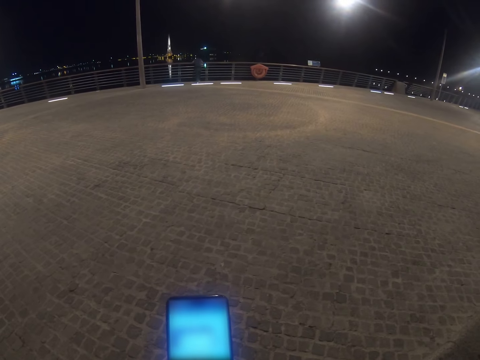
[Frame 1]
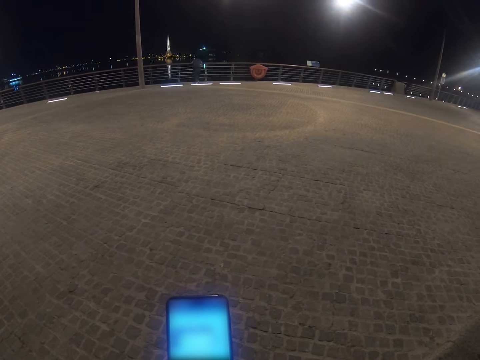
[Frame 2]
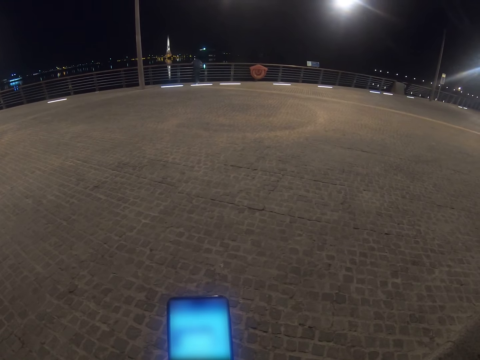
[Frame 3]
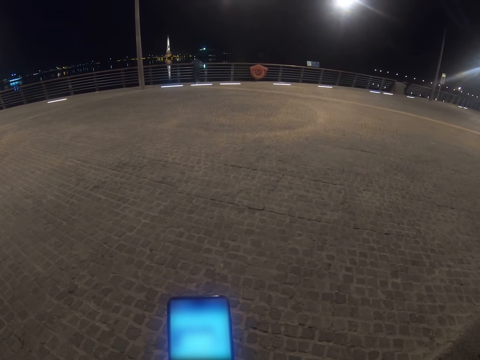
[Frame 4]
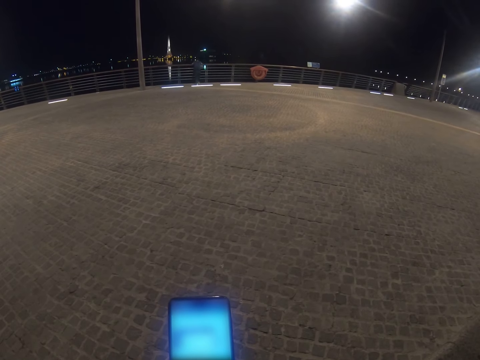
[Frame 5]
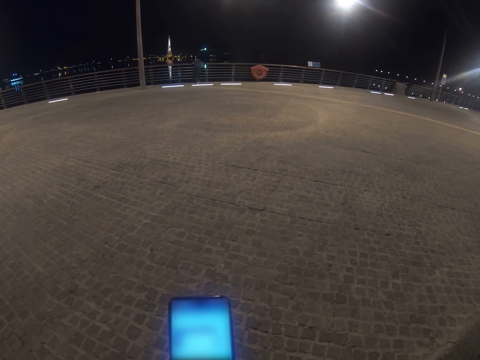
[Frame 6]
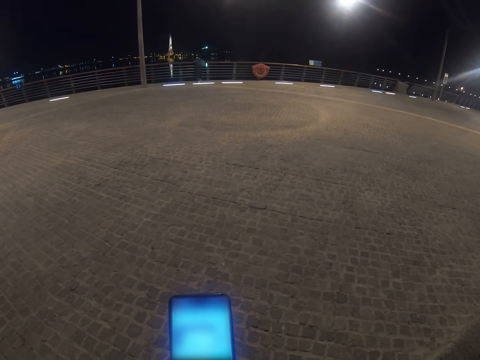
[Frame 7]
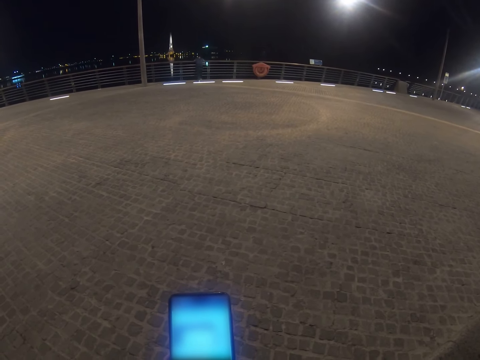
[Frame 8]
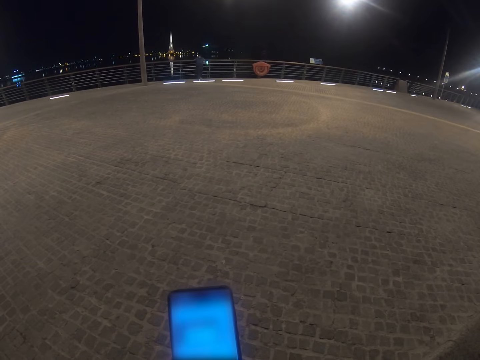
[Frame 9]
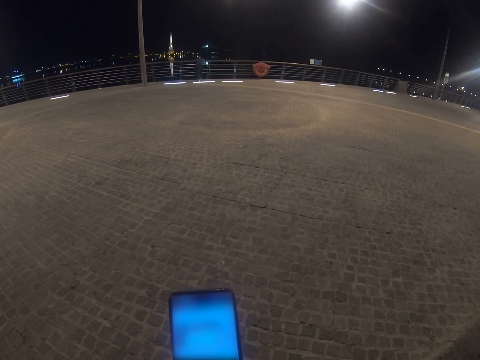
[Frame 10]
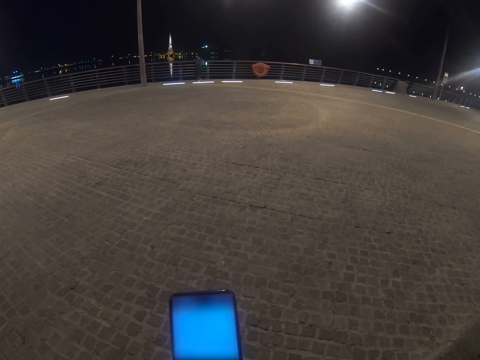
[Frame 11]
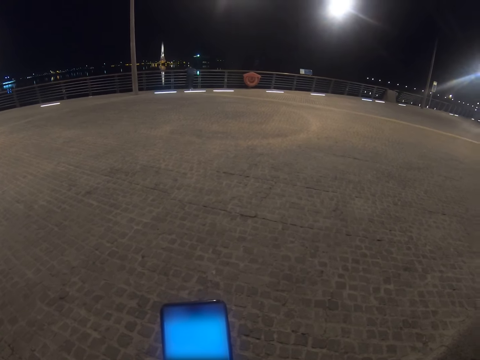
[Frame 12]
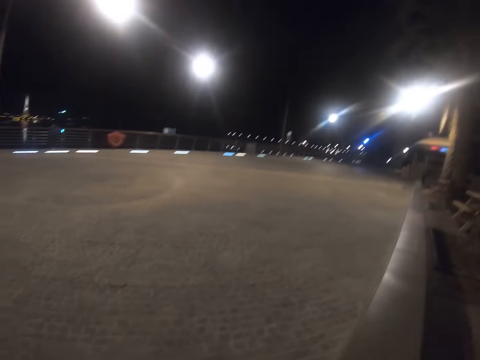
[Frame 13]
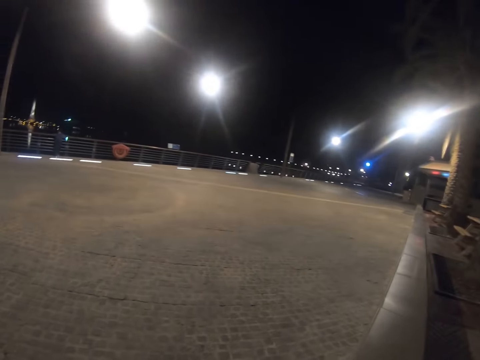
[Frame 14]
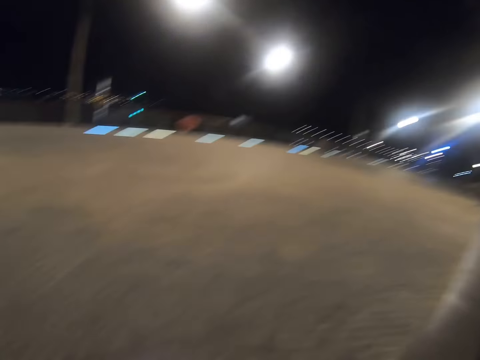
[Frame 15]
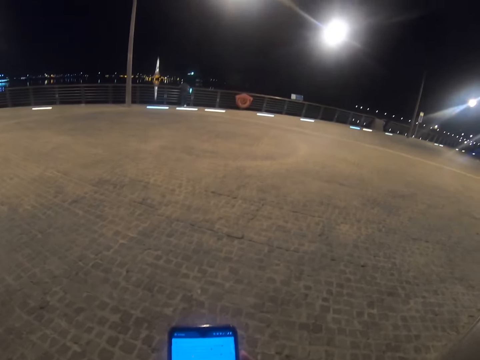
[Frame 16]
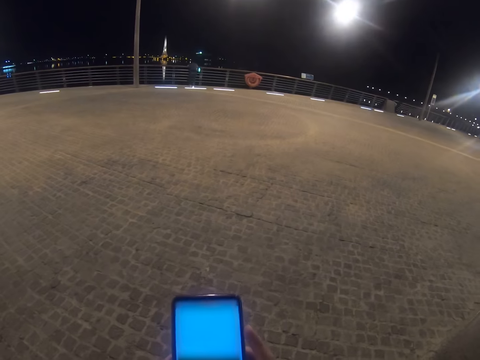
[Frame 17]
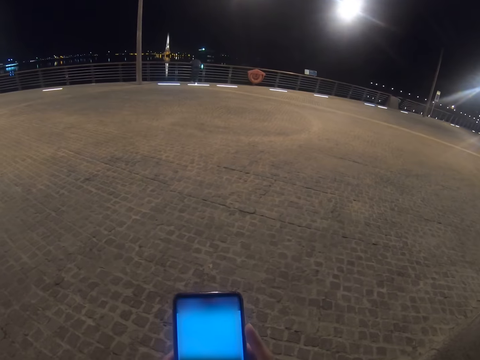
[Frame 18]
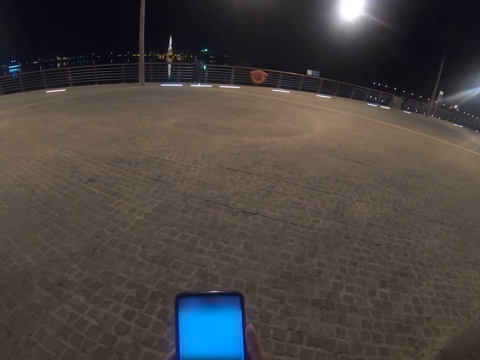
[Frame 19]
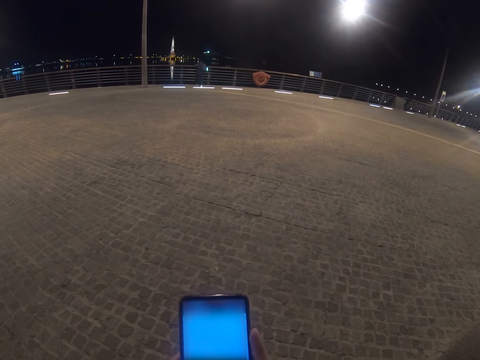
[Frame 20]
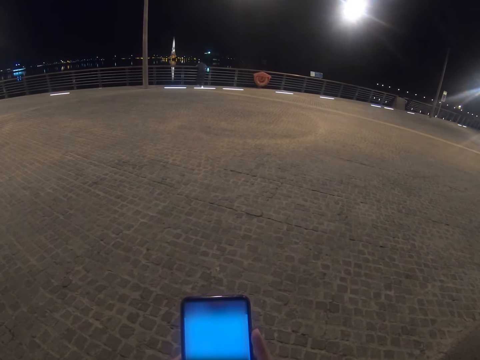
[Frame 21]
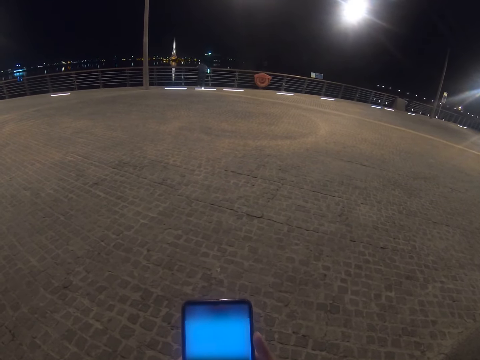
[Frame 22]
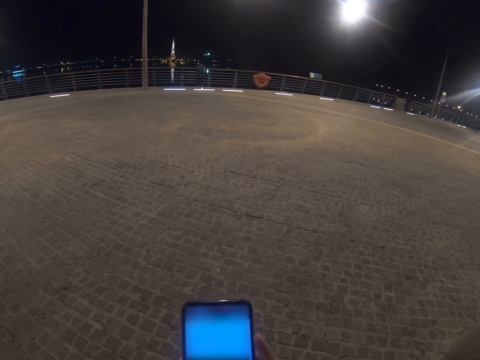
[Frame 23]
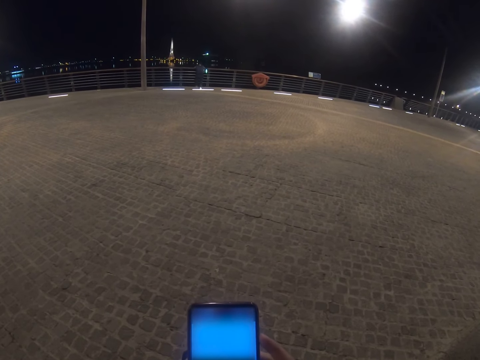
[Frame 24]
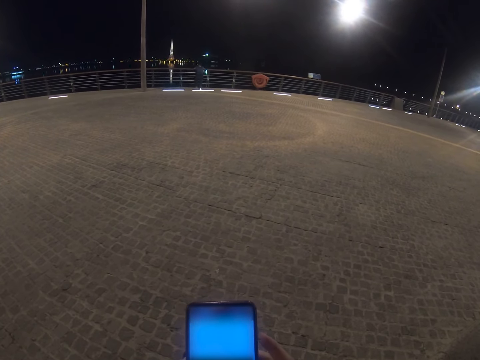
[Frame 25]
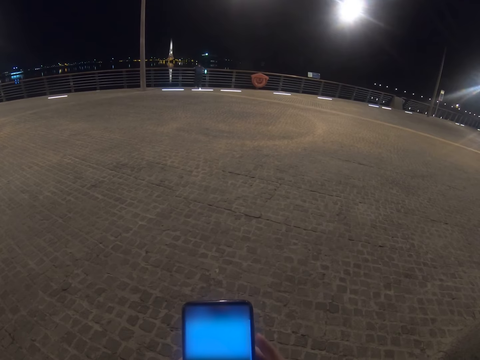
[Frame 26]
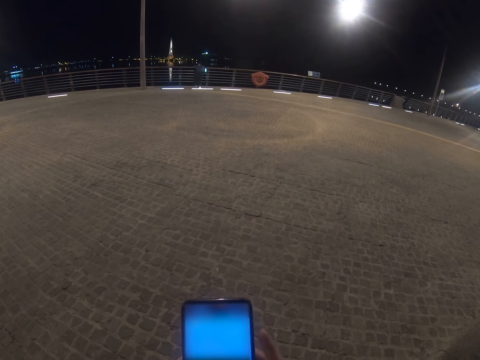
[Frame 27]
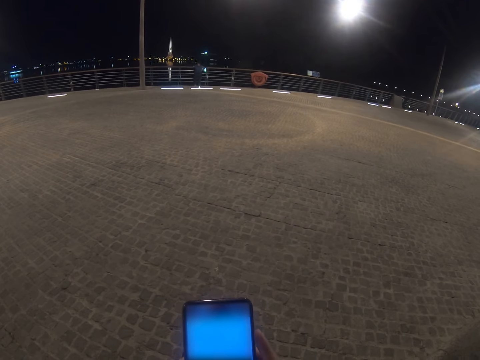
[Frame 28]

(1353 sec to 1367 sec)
The camera wearer looks at the road. They scroll the phone.

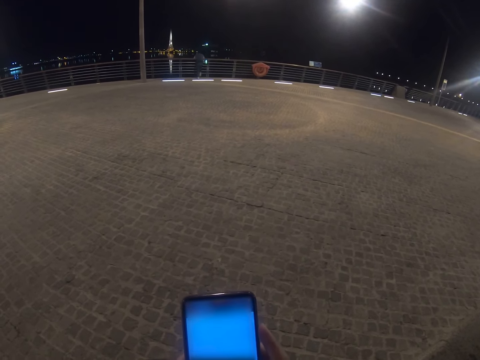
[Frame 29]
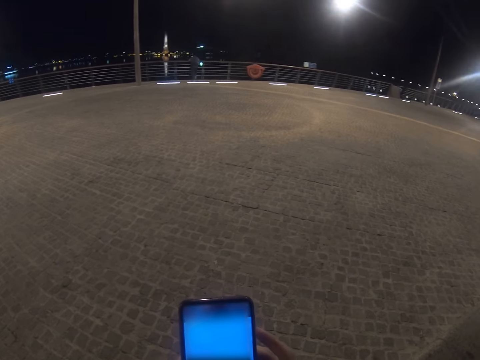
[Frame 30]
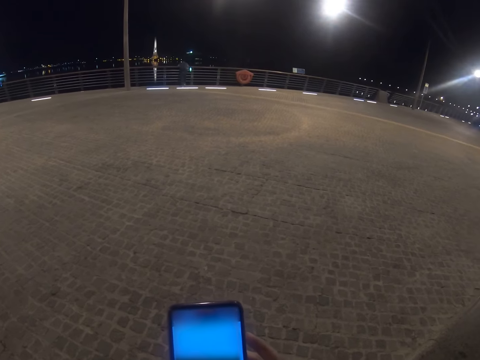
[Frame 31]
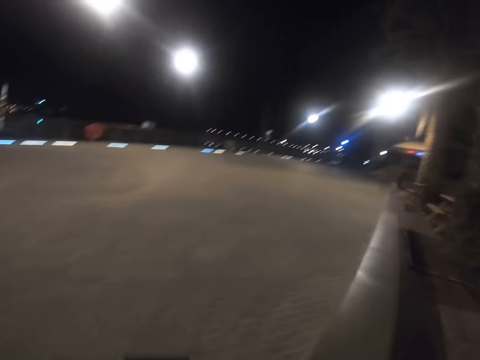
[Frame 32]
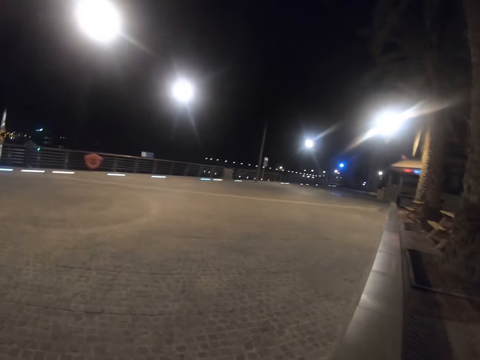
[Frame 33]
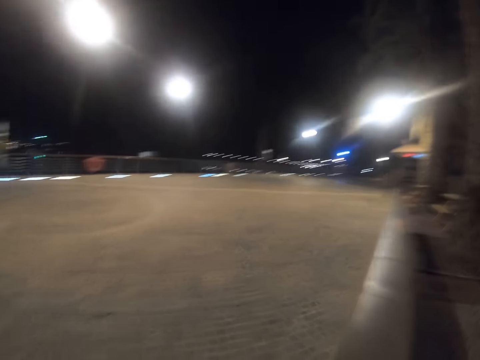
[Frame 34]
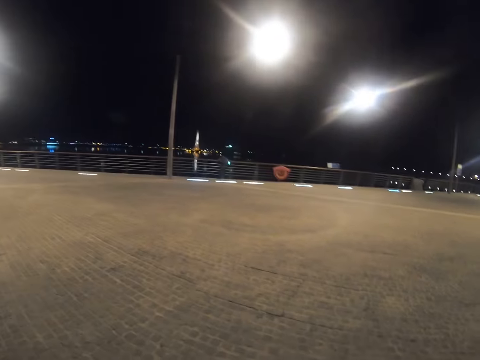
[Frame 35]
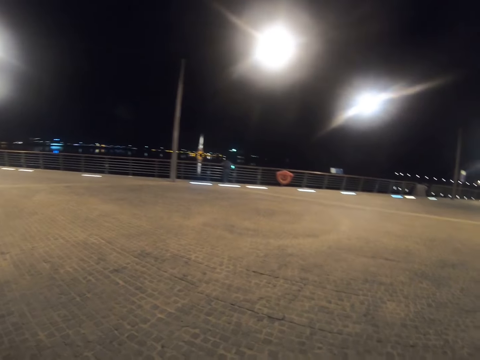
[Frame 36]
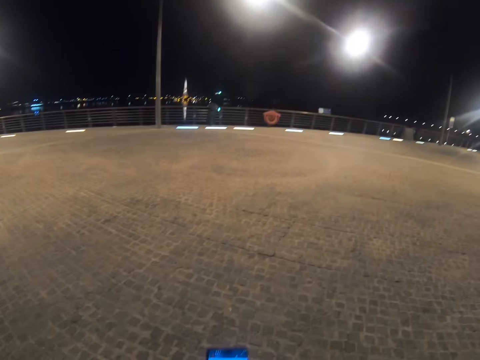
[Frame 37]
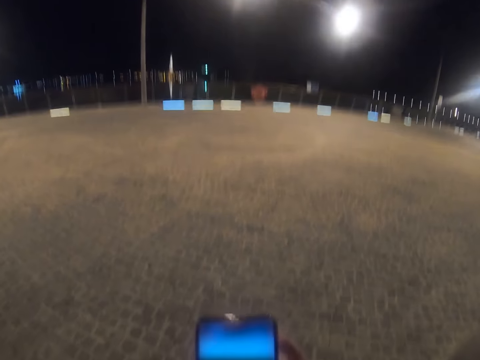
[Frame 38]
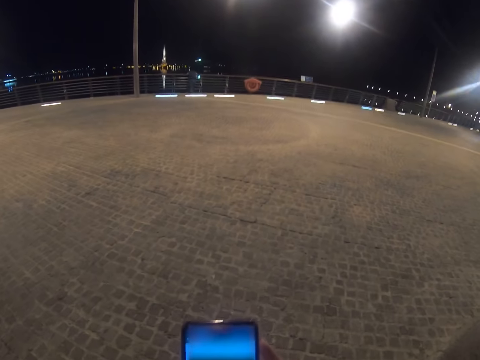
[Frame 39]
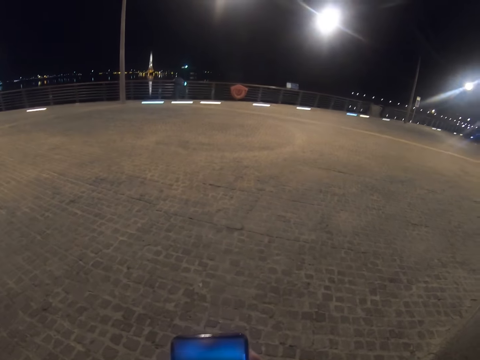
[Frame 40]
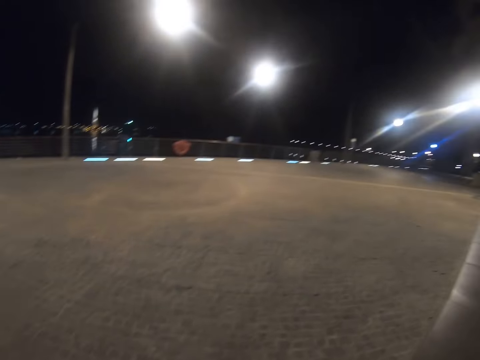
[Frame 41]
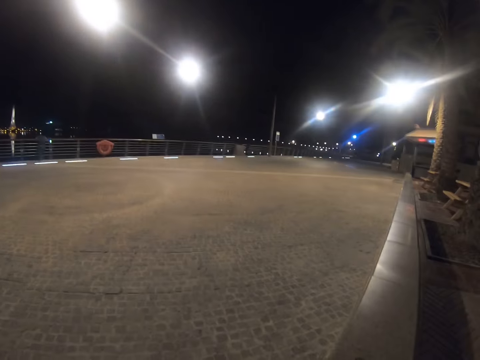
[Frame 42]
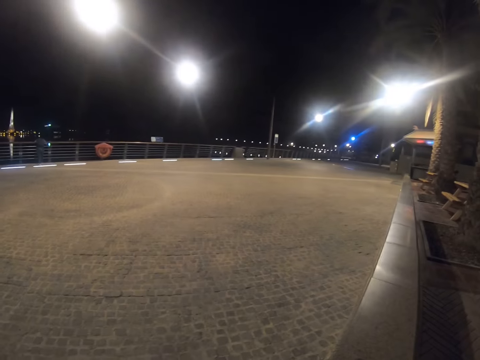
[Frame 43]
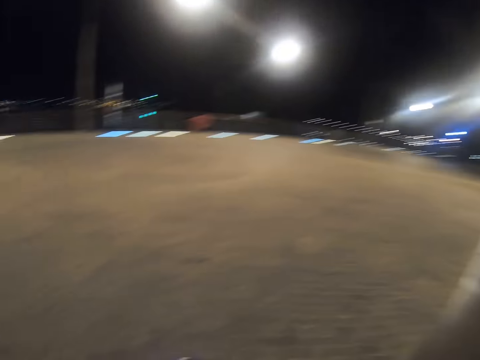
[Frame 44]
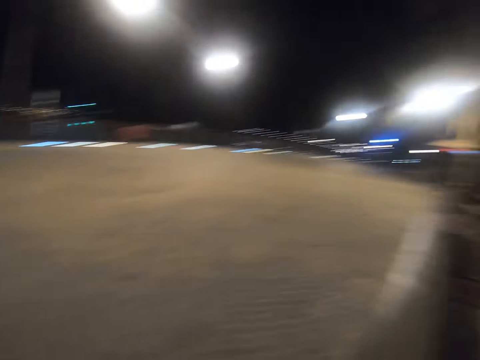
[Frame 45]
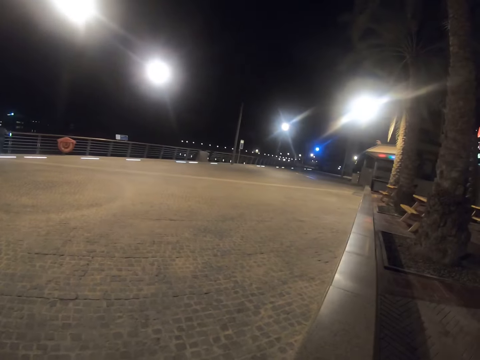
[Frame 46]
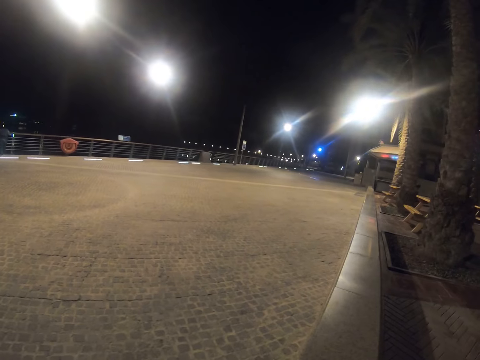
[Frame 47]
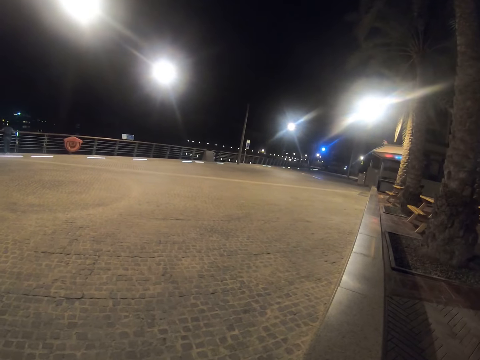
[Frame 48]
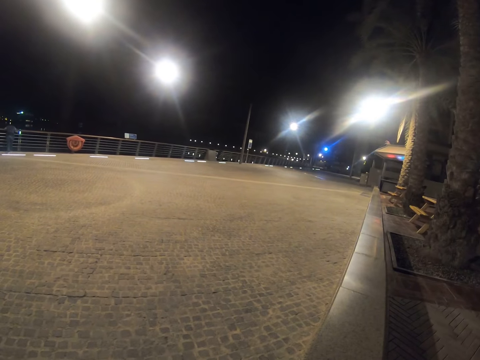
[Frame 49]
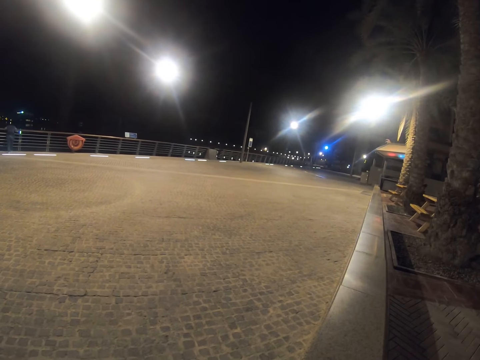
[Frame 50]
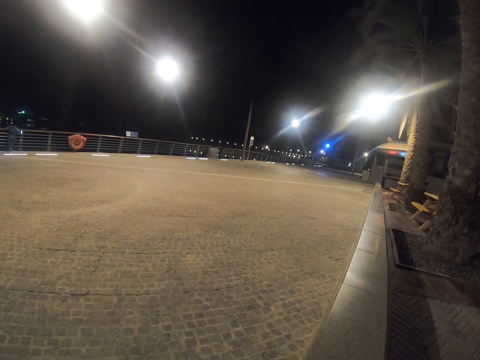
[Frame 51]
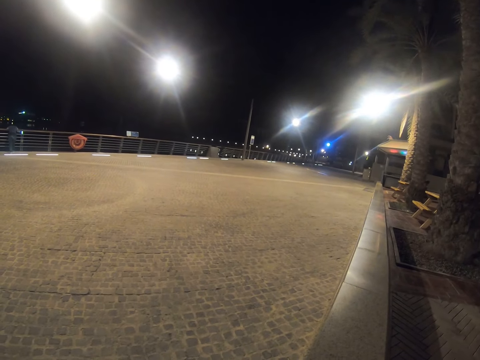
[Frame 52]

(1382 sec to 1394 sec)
The camera wearer looks around. He operates his phone with his hands. He looks at the phone. He stands on the sidewalk. He looks around.
